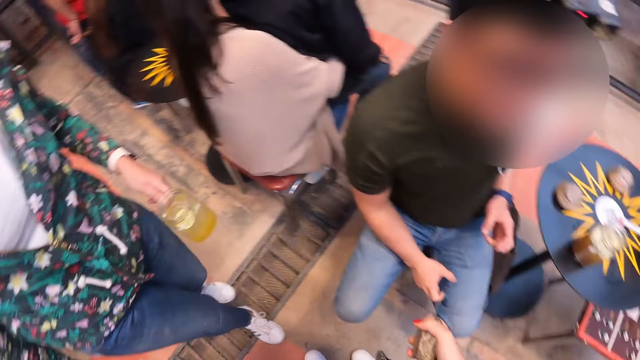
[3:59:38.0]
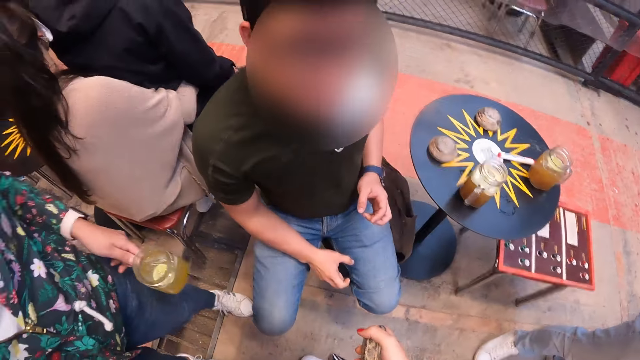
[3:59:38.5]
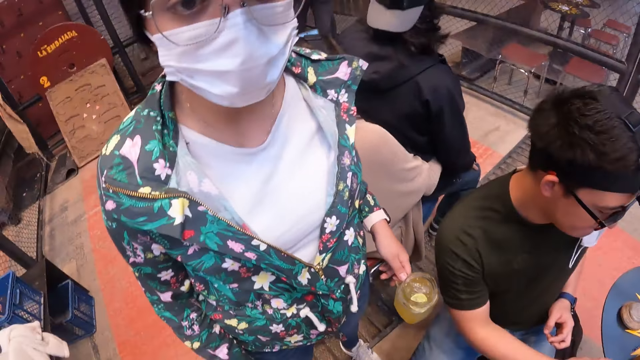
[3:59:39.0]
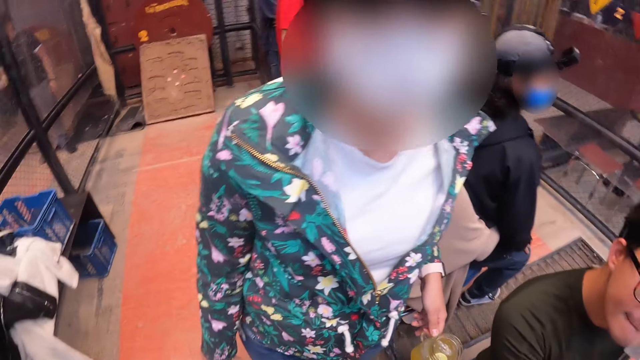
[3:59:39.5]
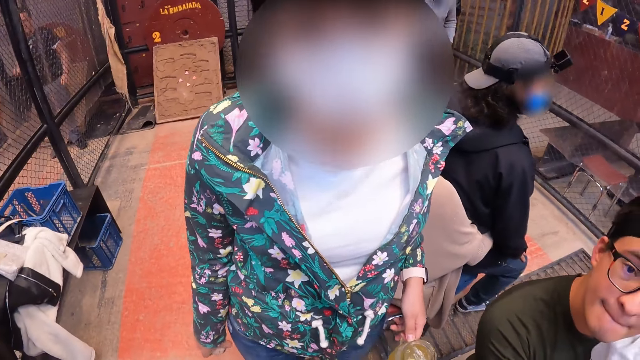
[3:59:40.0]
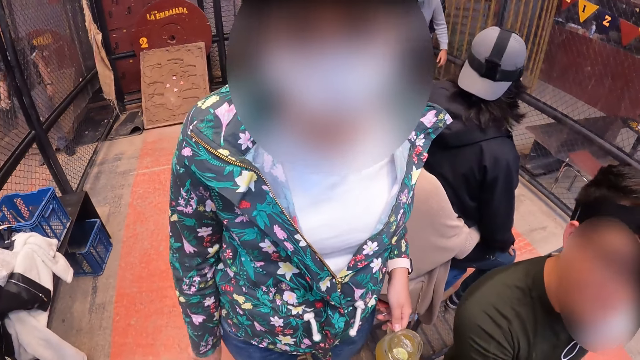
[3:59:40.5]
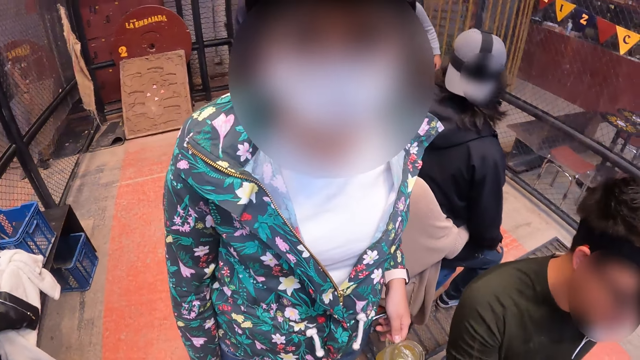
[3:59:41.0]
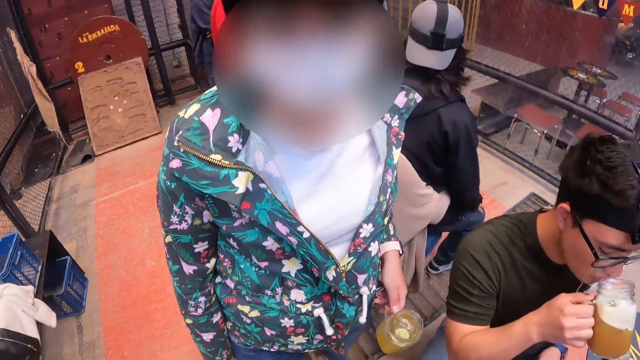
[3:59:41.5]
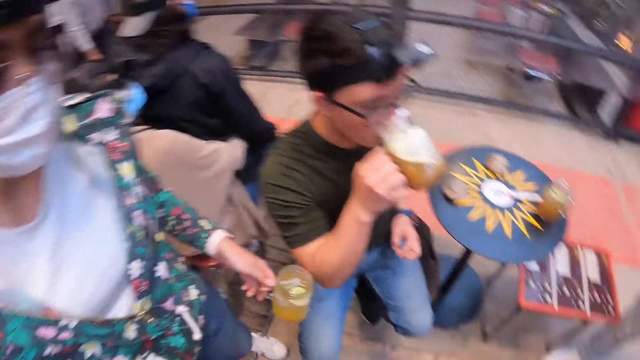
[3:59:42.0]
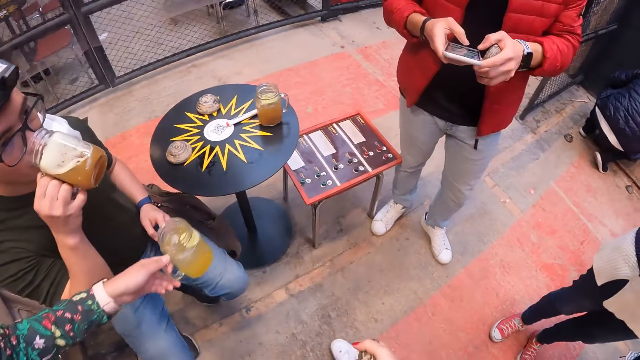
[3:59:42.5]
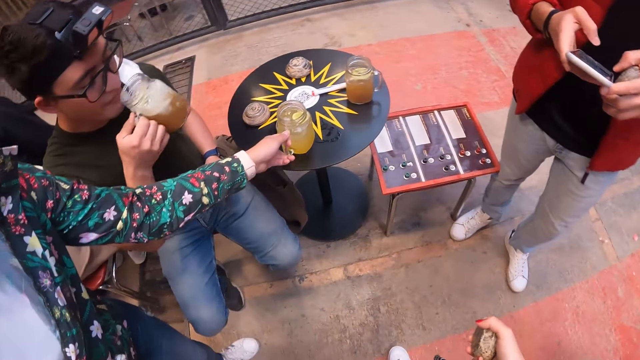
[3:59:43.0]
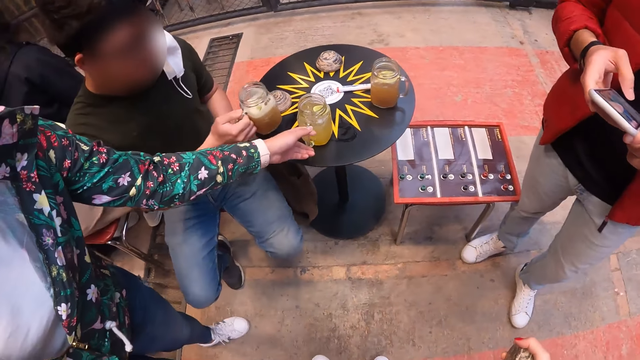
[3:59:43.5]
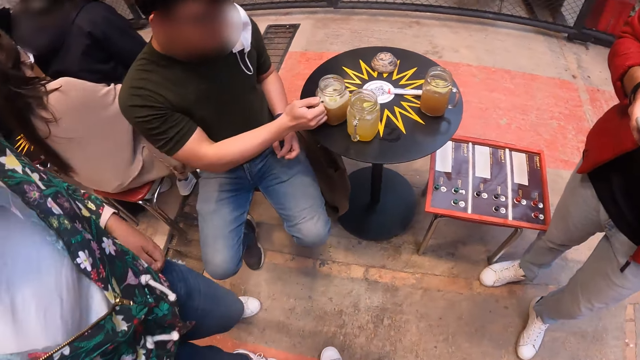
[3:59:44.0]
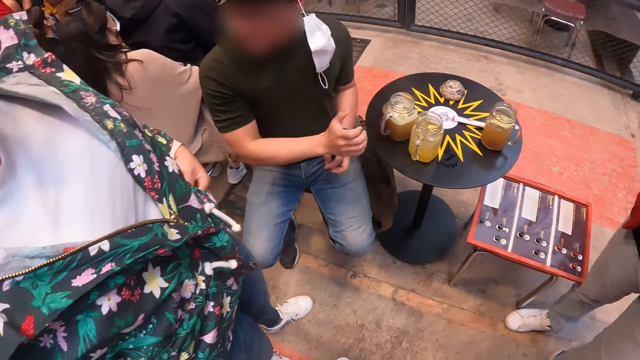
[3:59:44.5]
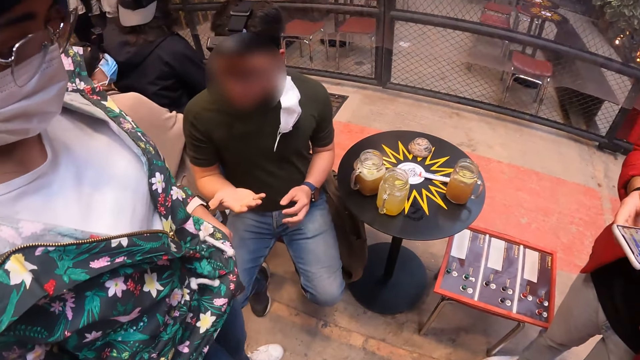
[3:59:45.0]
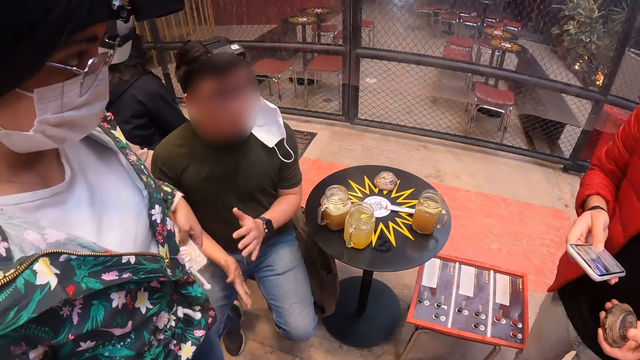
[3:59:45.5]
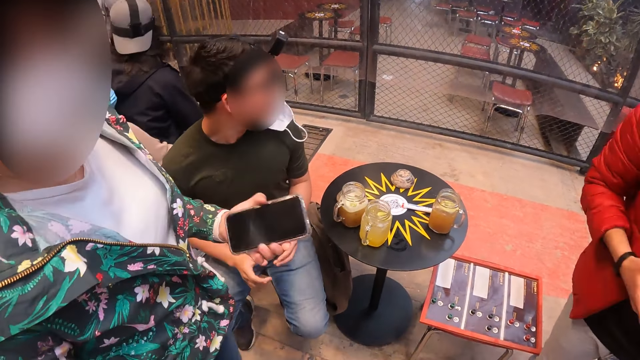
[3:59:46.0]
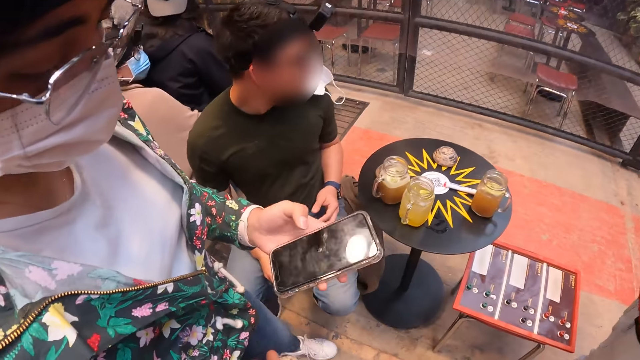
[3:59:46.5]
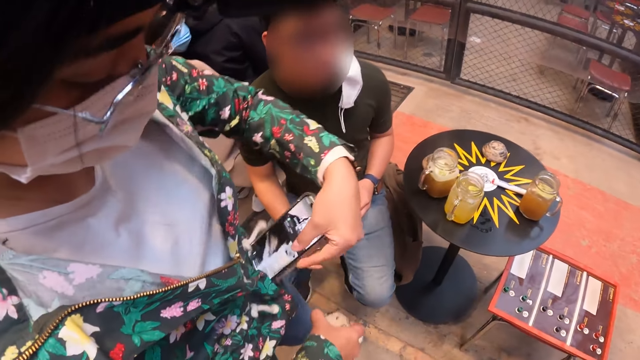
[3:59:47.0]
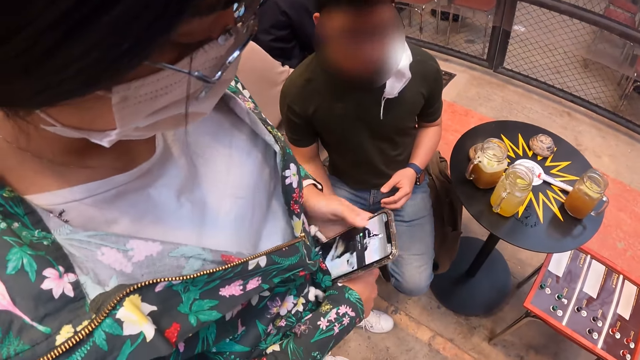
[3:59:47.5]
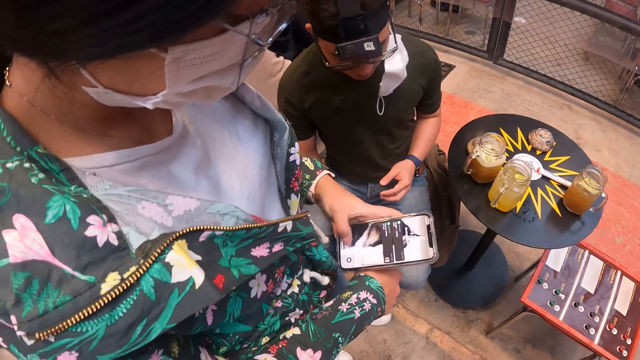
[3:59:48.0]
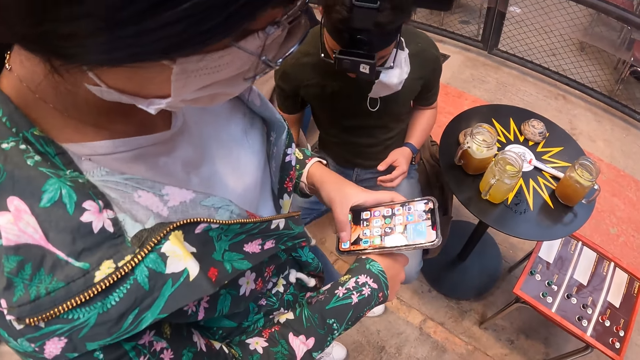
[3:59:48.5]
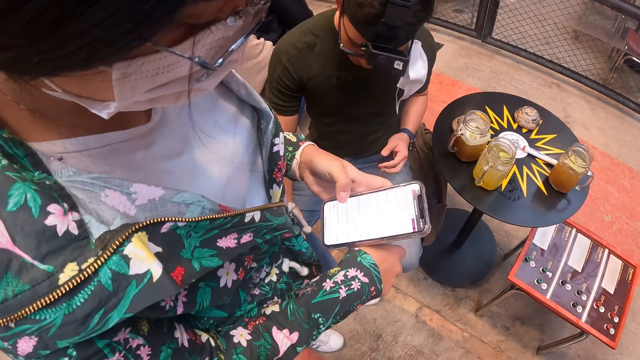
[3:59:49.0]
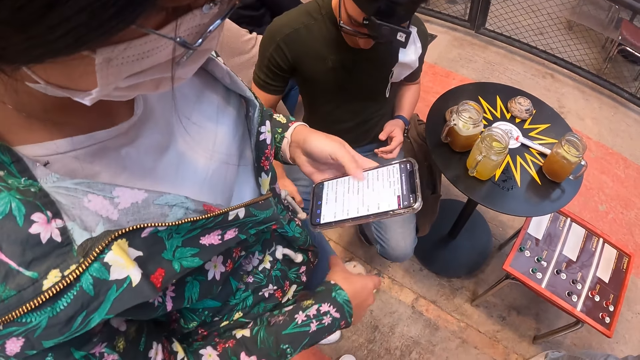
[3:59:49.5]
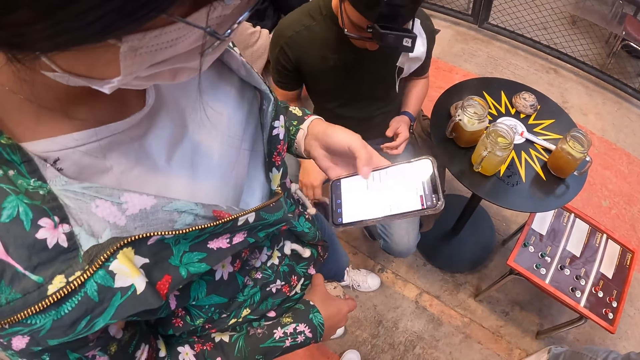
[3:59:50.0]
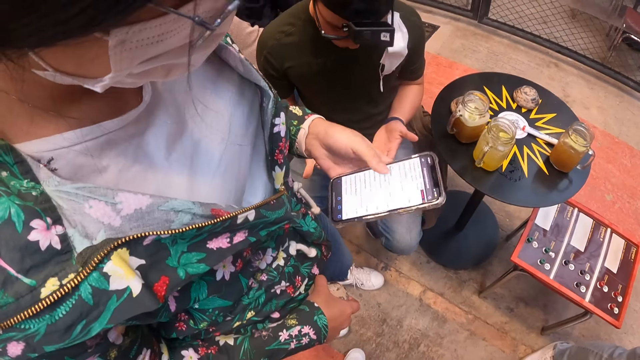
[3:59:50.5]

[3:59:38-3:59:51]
The camera wearer looks around. They talk with a lady. A man drinks from the glass cup in his right hand. Another man operates a phone in both hands. The camera wearer looks around. The lady places the glass cup in her left hand on the table. The first man places the glass cup in his right hand on the table. The lady drops the jar down. The other man holds his phone in his right hand. The lady takes out a phone from her jacket with her left hand. The camera wearer looks around. The lady holds the phone, operates the phone with her left hand, flips the phone in her left hand, and touches the phone in her left hand with her right hand. She operates the phone with her left hand.

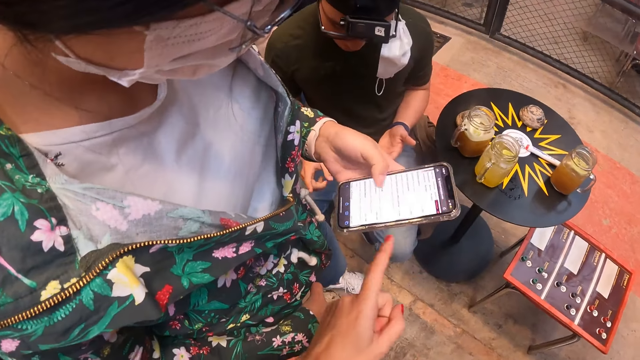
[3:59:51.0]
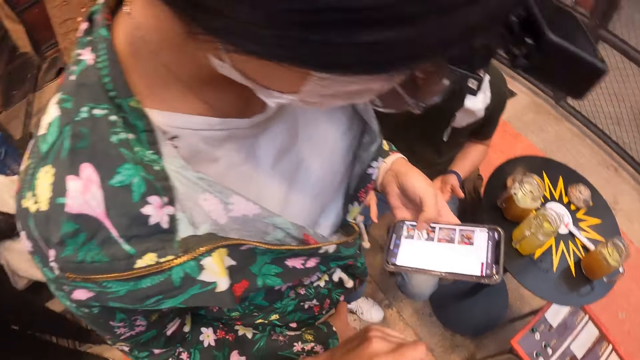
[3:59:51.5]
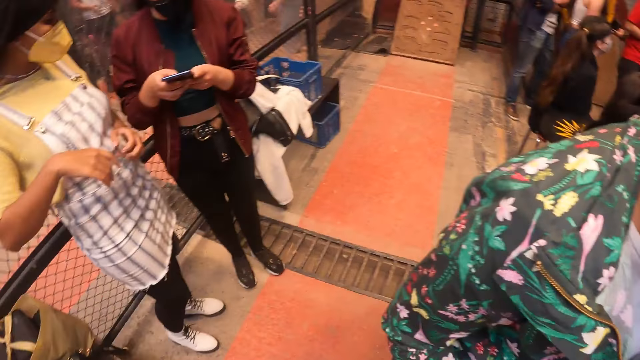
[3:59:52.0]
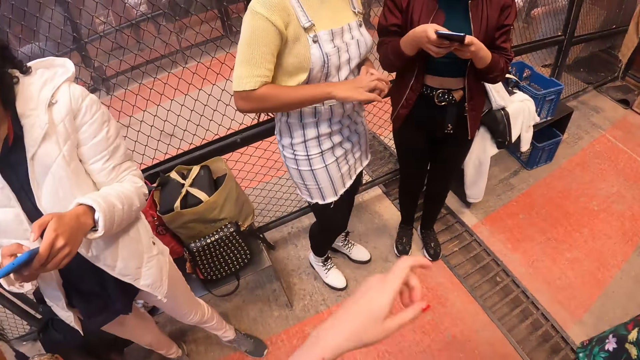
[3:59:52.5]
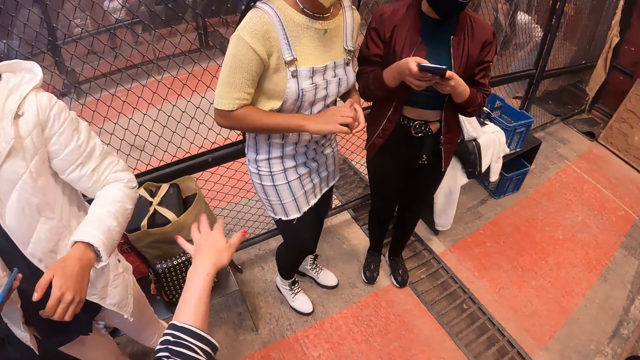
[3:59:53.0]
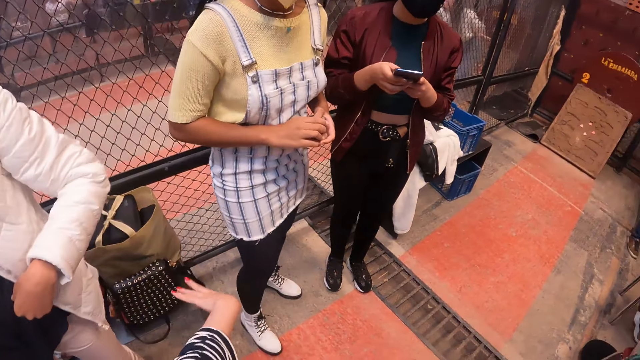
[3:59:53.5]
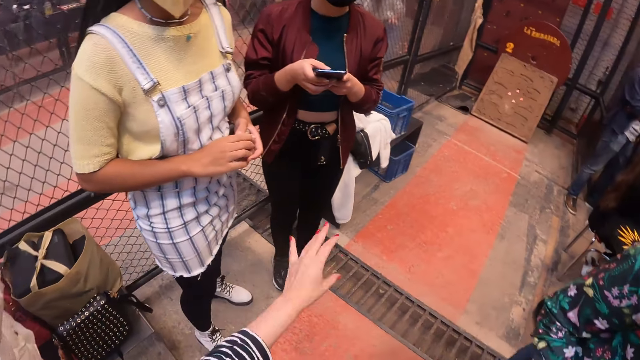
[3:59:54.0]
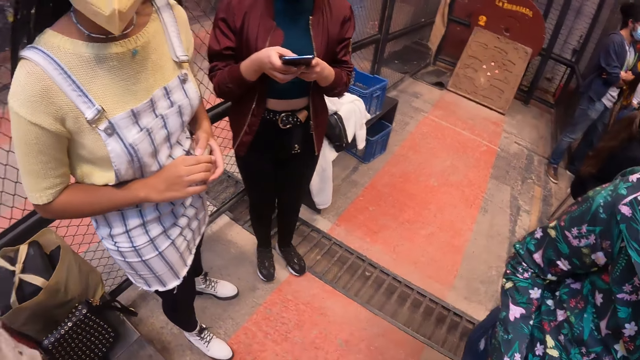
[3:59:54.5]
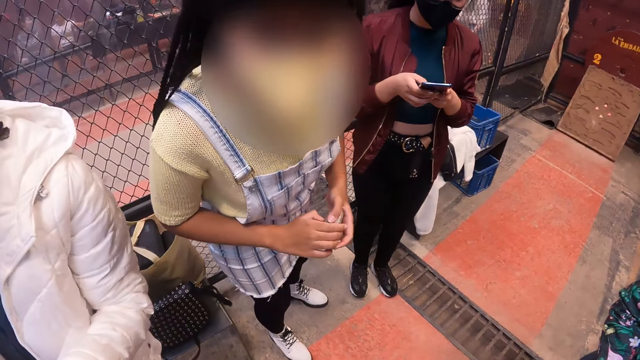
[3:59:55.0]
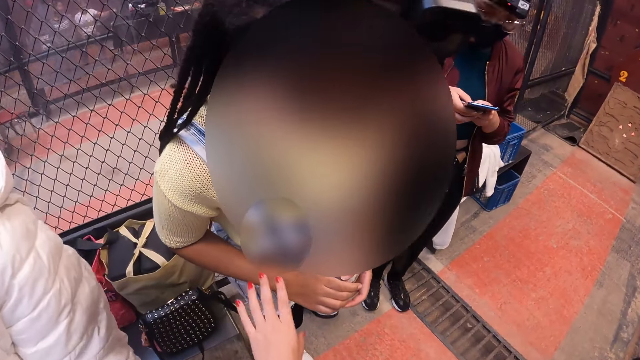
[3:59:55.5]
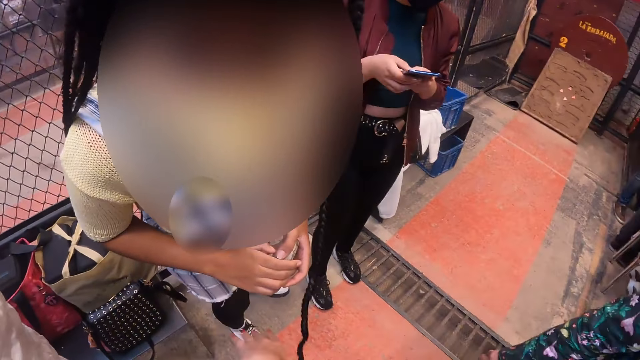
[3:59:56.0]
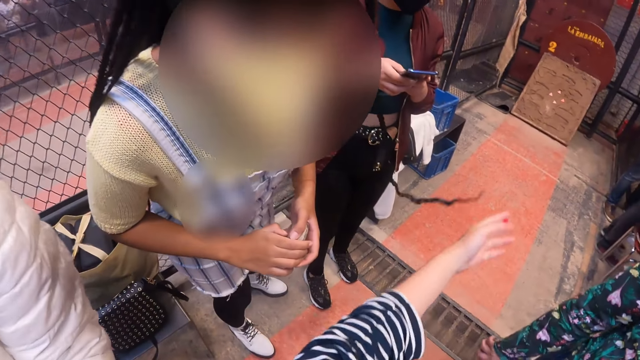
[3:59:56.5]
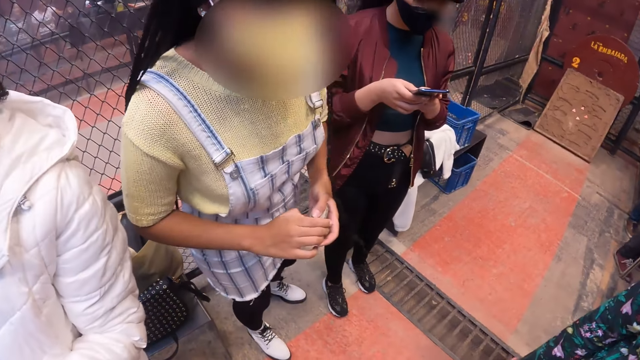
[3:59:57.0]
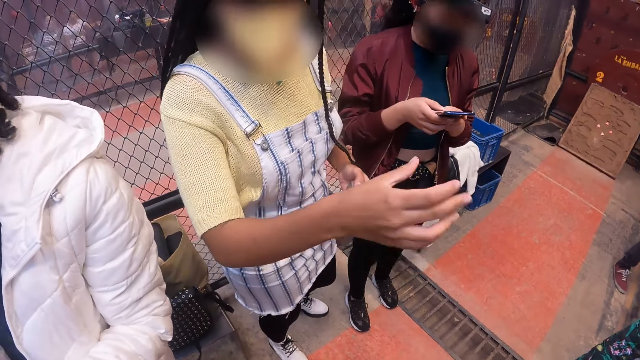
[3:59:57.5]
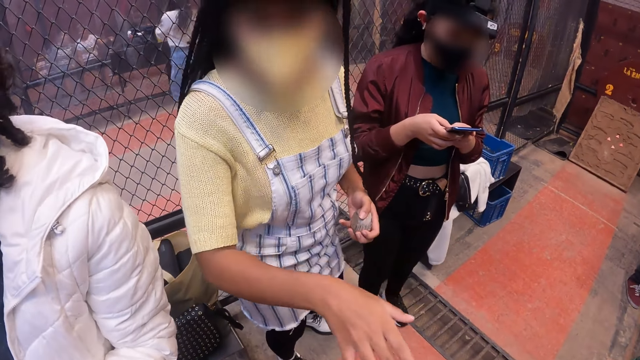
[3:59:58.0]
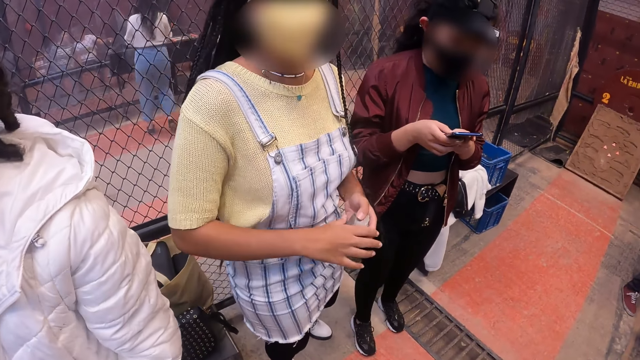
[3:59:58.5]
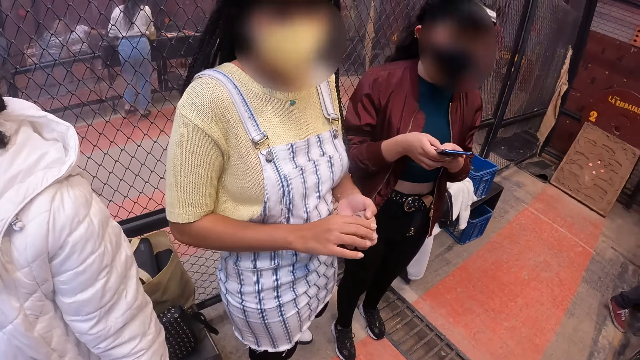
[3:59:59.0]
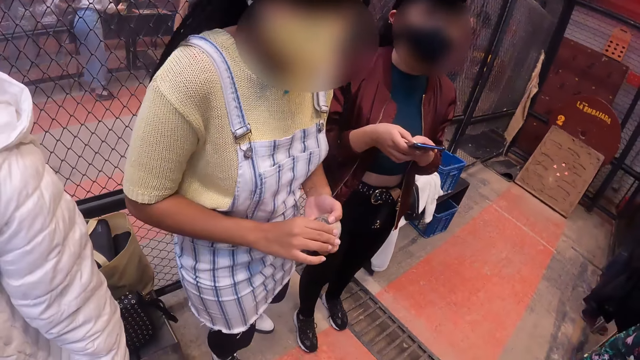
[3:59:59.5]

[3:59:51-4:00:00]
A woman operates her phone in both hands. The camera wearer looks around. She talks with a lady. She touches another woman with her left hand and flicks the hair of the other woman with her left hand. She moves hands and talks with the lady. The other woman holds her metal puck with her left hand. The other woman holds her metal puck with both hands.
